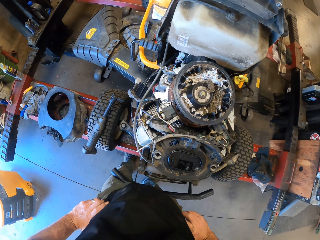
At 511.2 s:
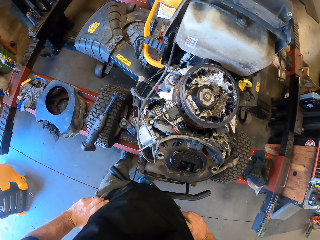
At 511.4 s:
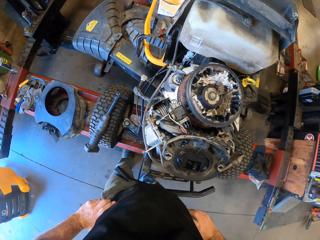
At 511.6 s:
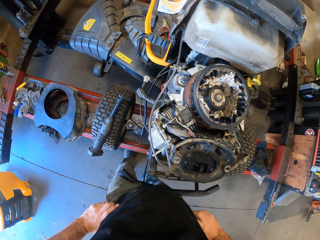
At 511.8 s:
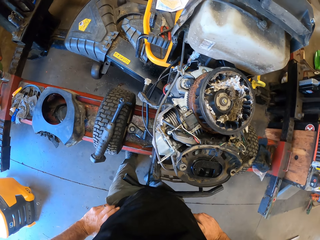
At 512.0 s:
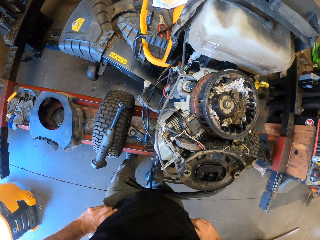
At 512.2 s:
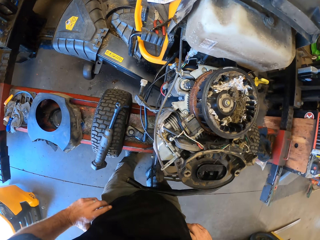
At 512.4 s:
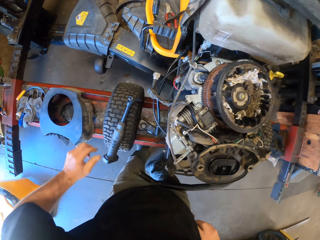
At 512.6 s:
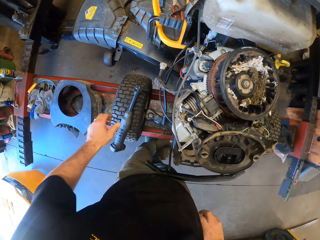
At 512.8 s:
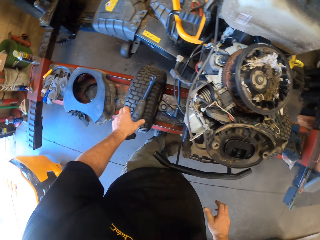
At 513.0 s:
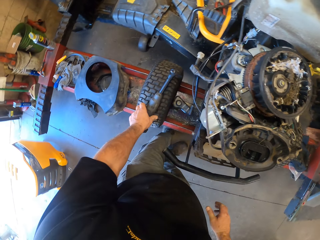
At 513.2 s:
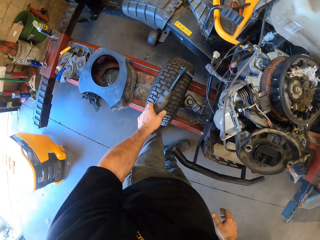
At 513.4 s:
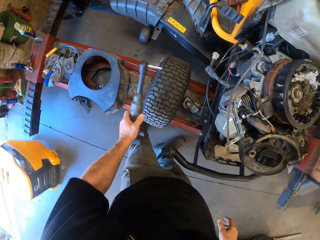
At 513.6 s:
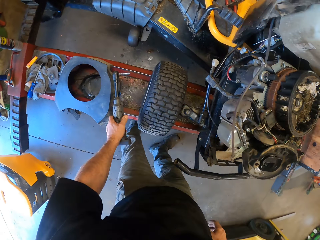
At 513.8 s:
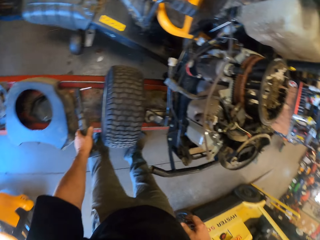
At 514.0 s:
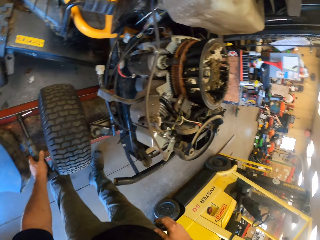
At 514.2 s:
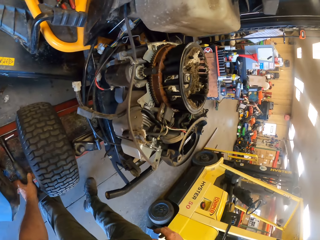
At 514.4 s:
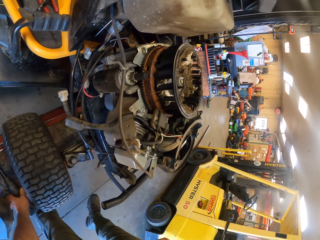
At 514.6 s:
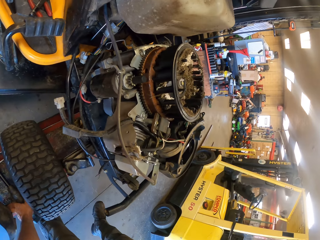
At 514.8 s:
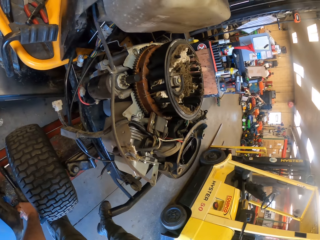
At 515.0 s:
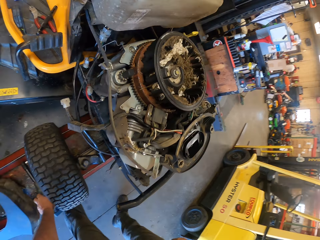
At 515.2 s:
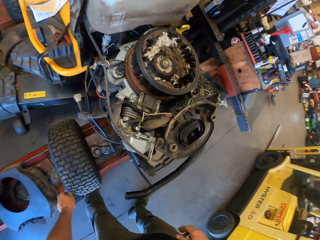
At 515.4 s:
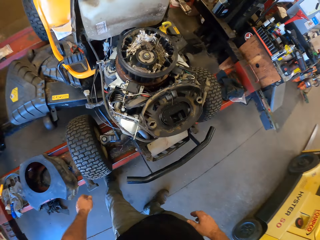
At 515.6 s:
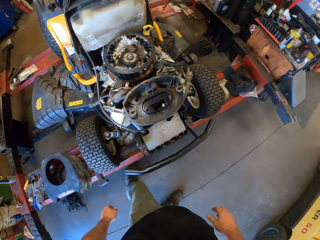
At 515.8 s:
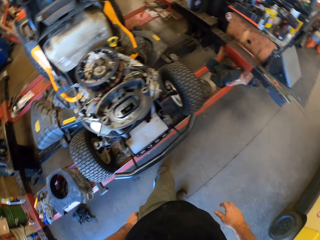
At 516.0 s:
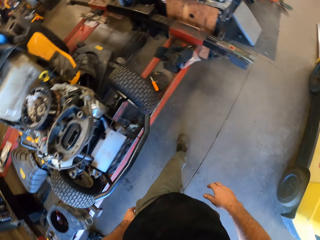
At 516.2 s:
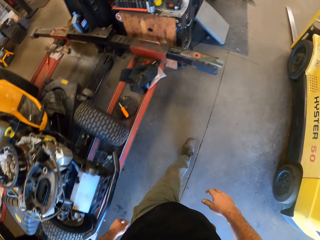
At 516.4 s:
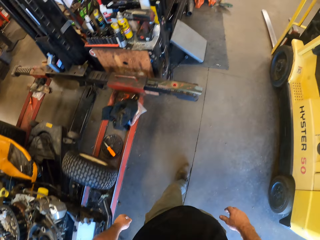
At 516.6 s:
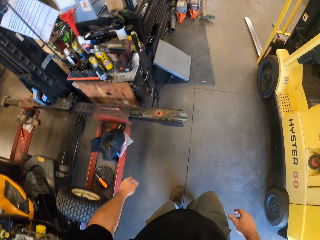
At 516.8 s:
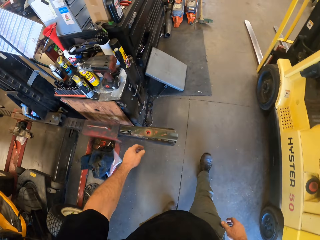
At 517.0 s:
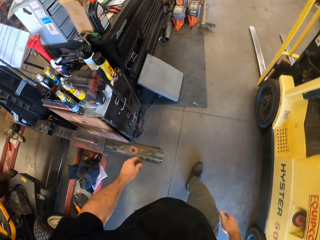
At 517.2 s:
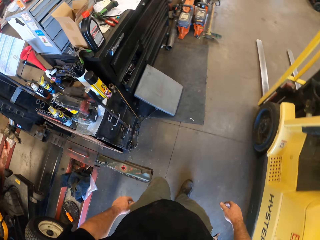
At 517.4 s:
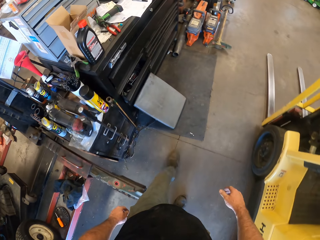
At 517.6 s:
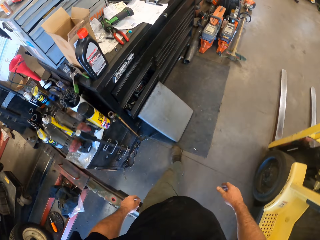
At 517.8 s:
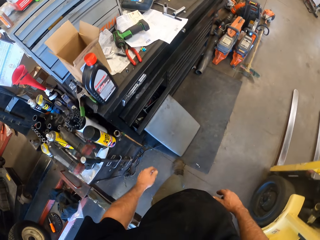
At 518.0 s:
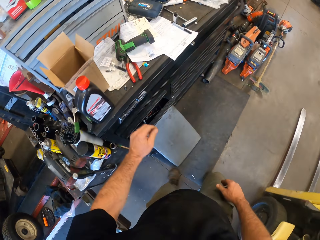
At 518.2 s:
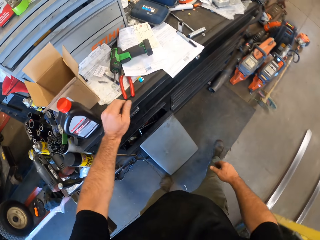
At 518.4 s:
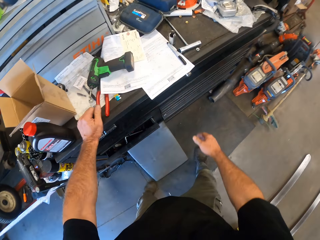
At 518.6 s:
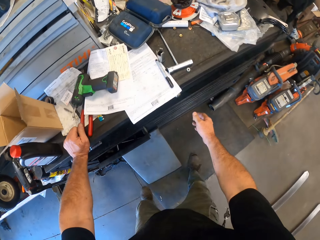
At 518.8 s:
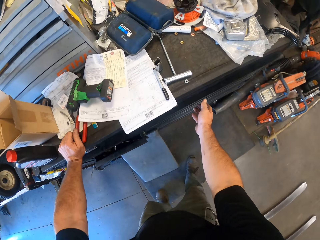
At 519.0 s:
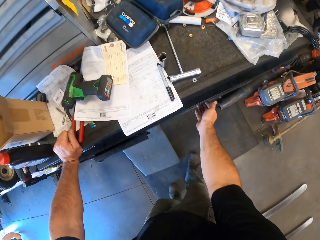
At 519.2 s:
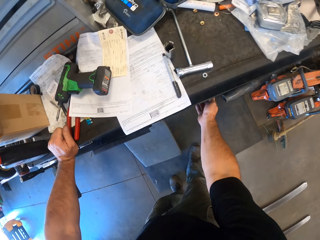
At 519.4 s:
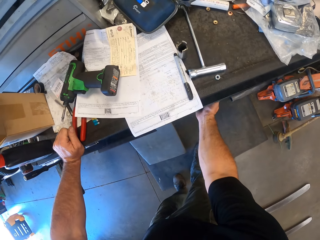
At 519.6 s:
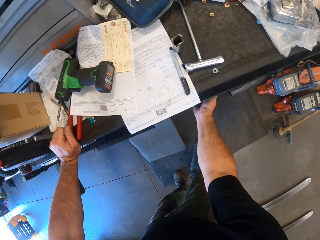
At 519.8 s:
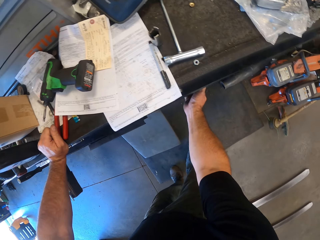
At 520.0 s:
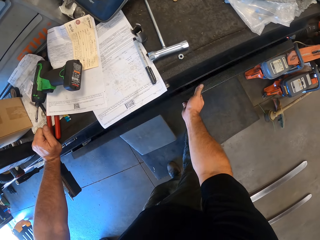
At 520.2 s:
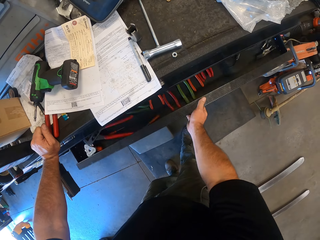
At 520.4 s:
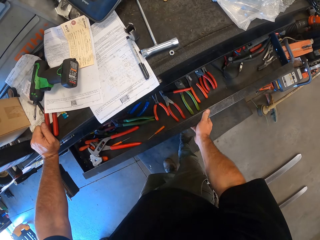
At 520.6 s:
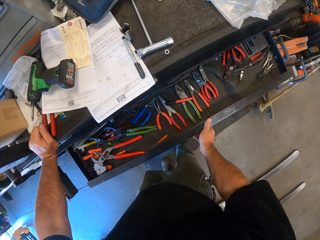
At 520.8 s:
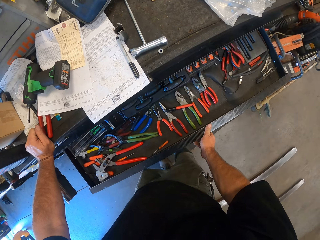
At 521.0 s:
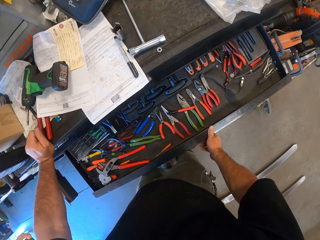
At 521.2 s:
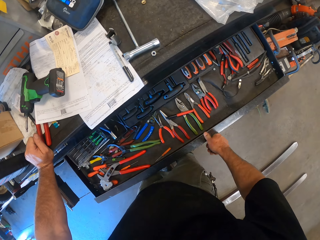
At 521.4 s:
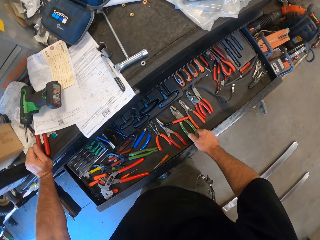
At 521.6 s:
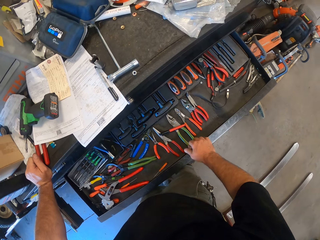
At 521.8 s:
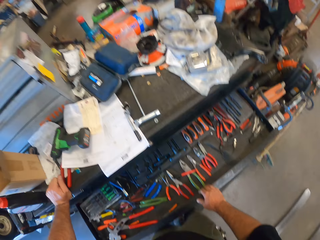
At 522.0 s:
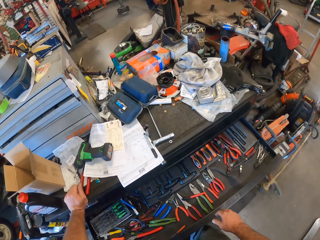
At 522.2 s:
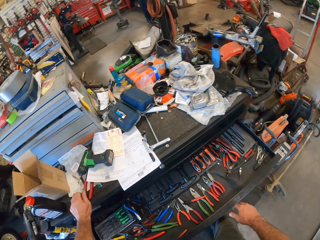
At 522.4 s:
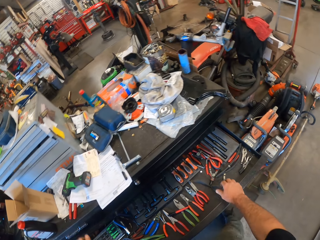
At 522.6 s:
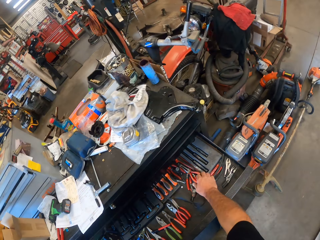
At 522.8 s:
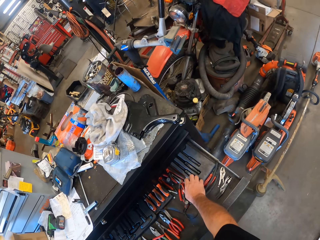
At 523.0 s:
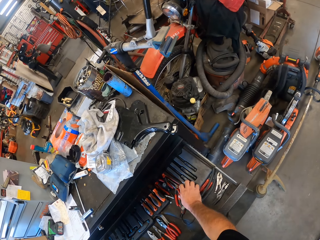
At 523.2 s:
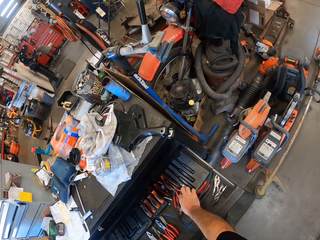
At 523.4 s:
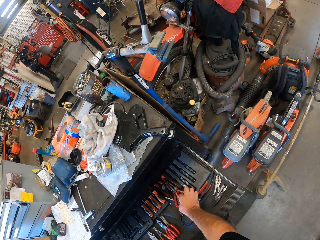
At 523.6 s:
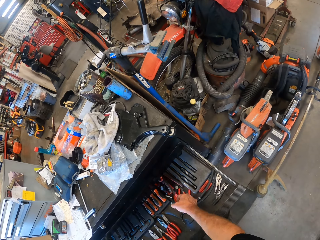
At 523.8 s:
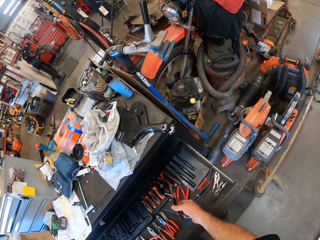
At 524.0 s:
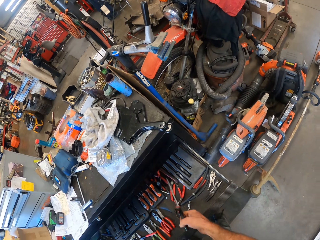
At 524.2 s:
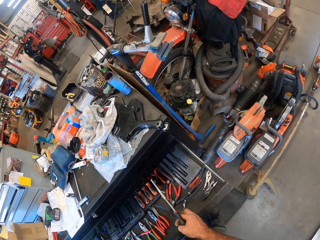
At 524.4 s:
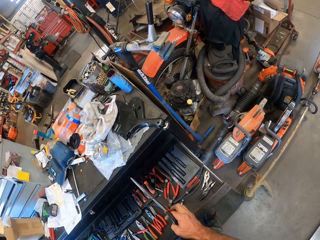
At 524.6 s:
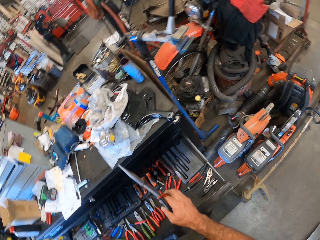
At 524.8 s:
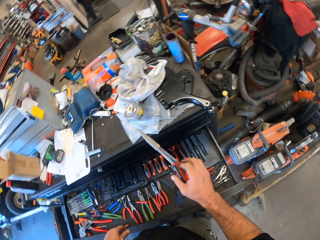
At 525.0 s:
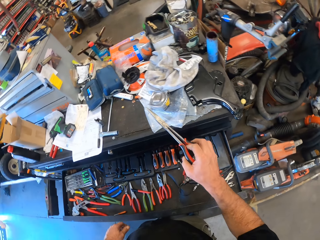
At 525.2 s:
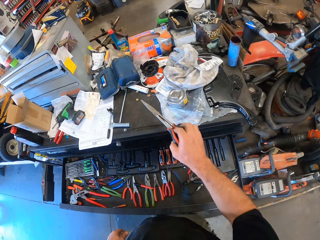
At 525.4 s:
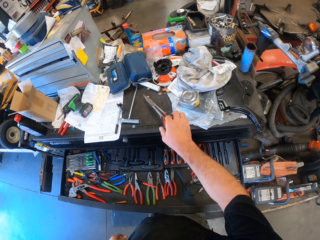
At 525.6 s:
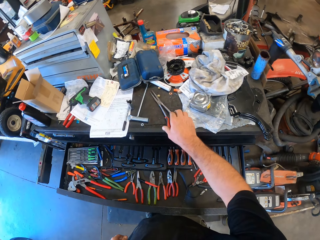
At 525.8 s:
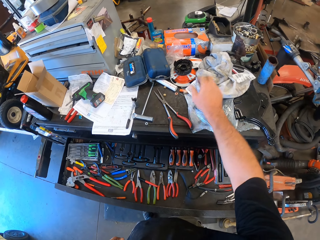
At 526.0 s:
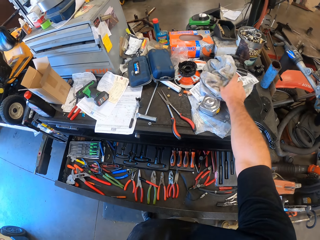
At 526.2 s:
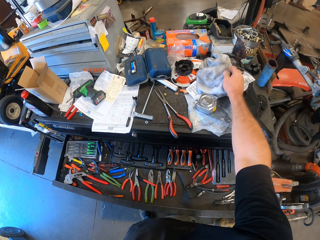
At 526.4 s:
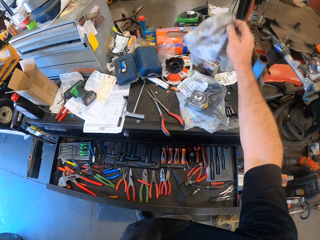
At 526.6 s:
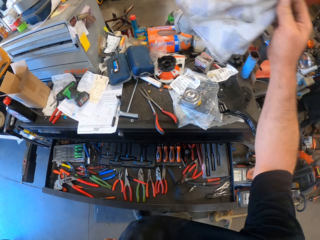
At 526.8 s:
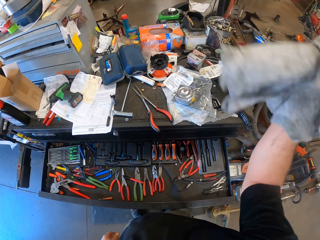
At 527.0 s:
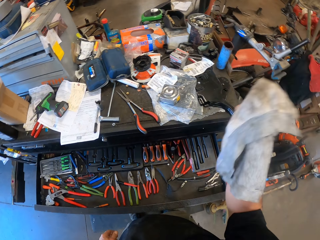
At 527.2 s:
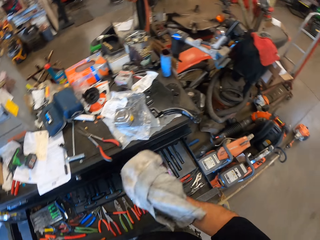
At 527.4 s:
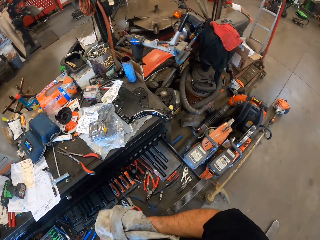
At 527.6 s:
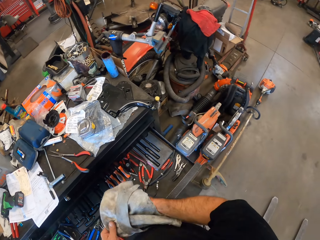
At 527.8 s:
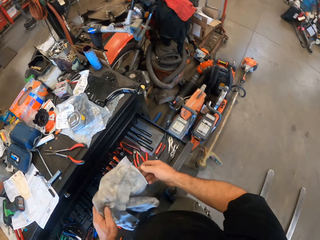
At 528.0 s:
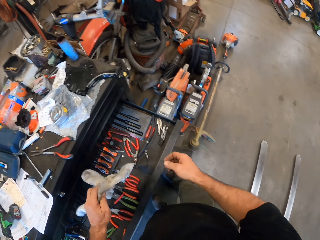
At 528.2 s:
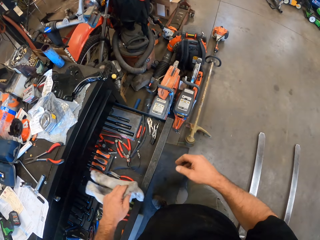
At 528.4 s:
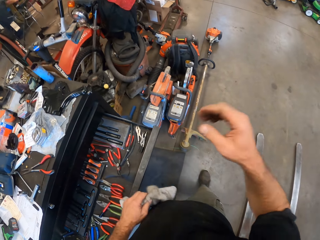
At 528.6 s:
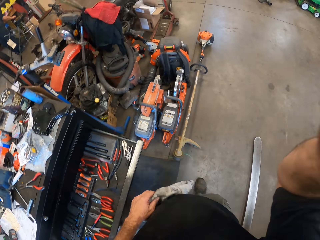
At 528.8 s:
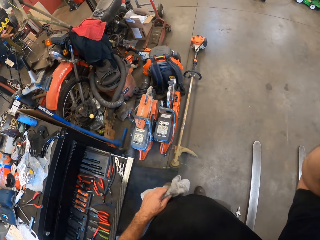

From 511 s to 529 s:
The camera wearer picks up the wrench from the wheel with his left hand. He drops the wrench on the rail with his left hand. He walks in a workshop. He pulls out the drawer with his left hand. He picks up a pair of scissors from the drawer with his right hand. He drops the scissors on the table with his right hand. He picks up a cloth from the table with his right hand. He passes the cloth from his right hand to his left hand. He raises his right hand.
